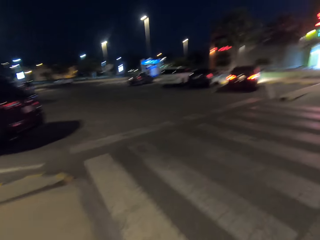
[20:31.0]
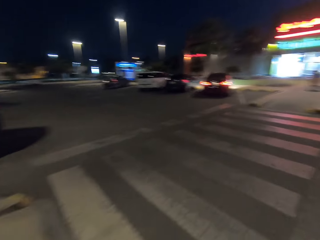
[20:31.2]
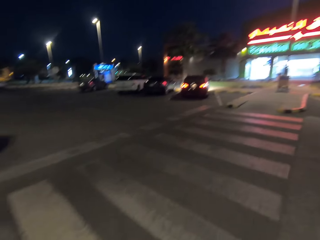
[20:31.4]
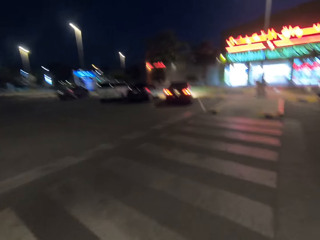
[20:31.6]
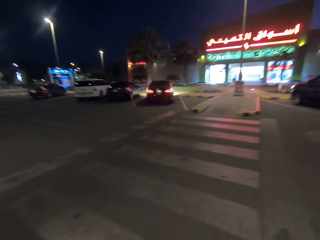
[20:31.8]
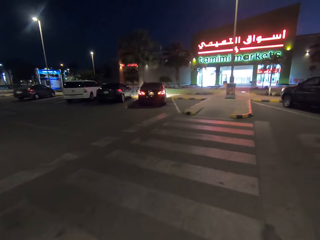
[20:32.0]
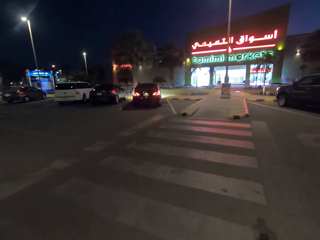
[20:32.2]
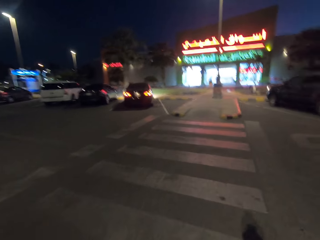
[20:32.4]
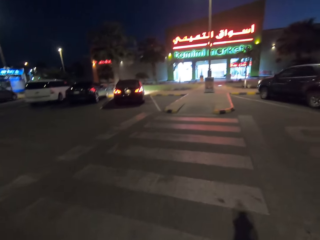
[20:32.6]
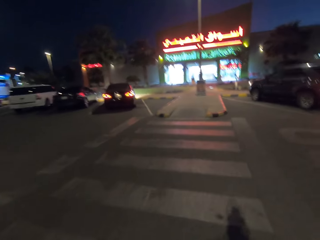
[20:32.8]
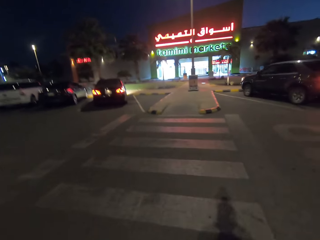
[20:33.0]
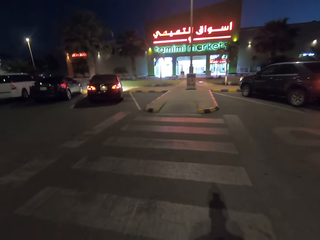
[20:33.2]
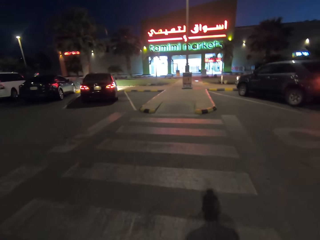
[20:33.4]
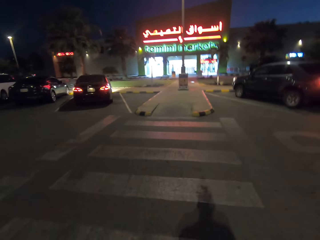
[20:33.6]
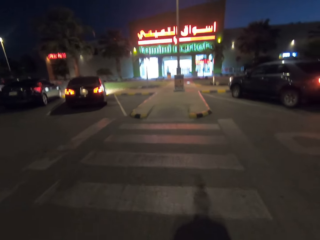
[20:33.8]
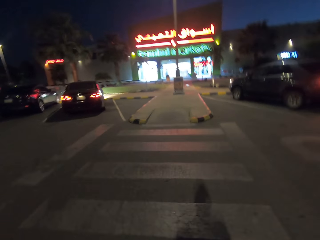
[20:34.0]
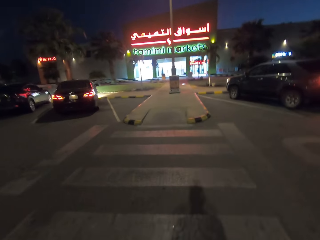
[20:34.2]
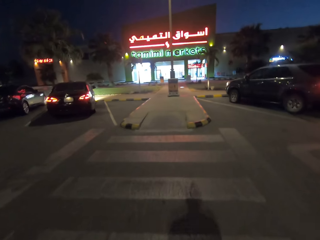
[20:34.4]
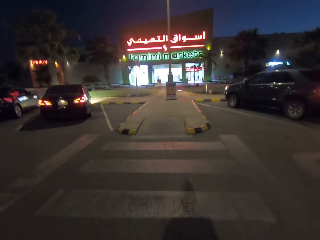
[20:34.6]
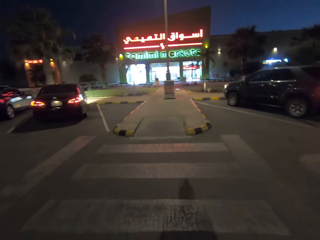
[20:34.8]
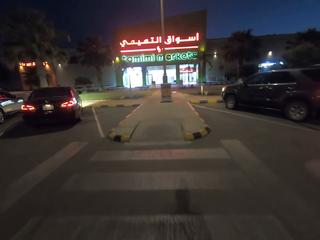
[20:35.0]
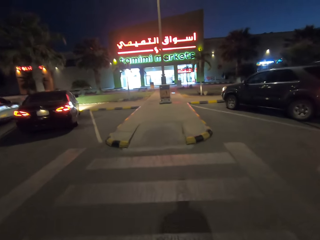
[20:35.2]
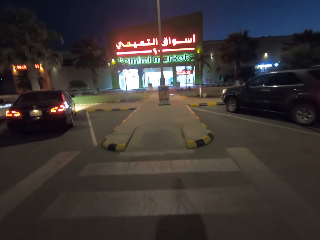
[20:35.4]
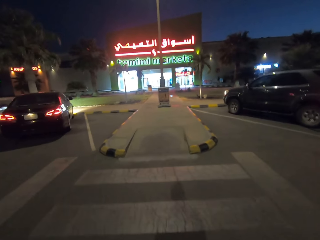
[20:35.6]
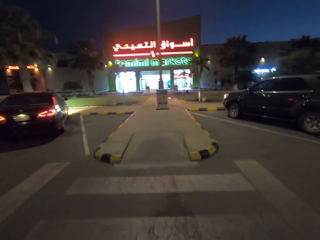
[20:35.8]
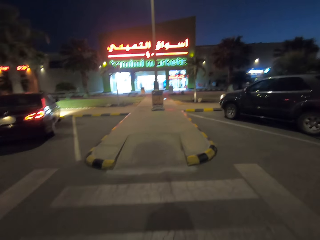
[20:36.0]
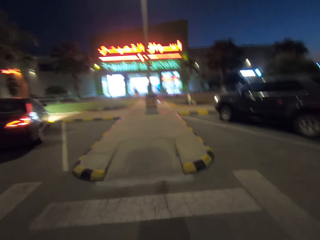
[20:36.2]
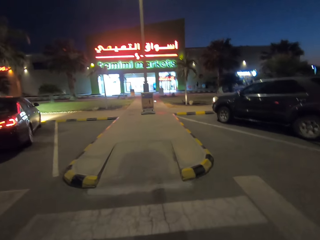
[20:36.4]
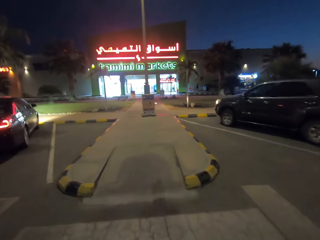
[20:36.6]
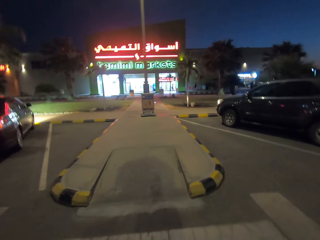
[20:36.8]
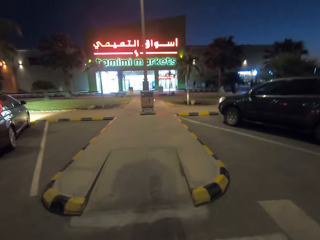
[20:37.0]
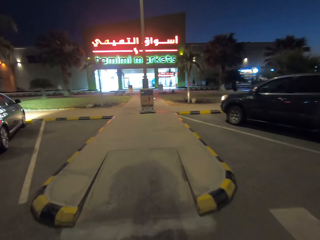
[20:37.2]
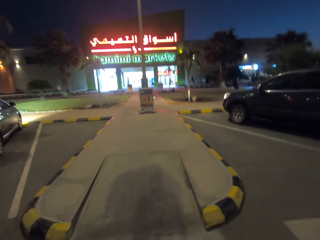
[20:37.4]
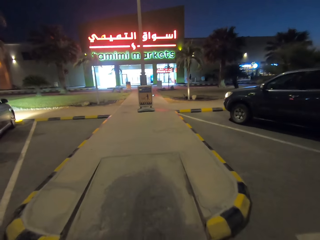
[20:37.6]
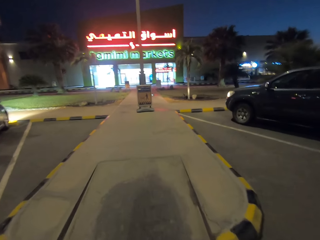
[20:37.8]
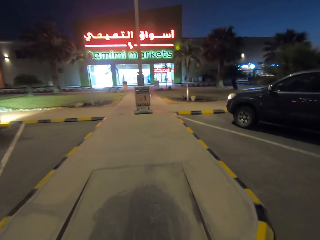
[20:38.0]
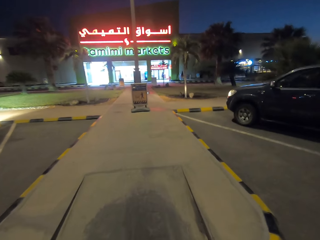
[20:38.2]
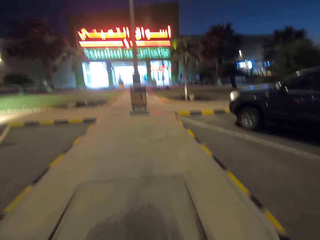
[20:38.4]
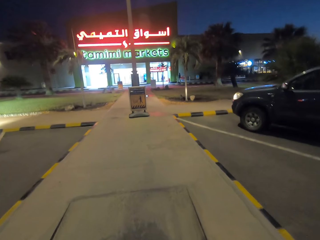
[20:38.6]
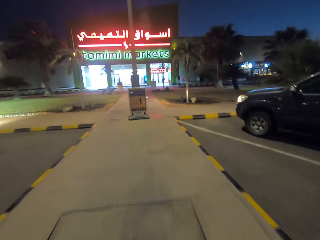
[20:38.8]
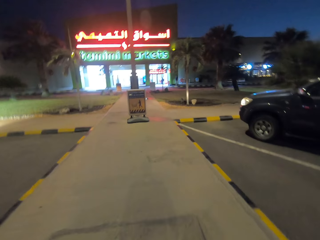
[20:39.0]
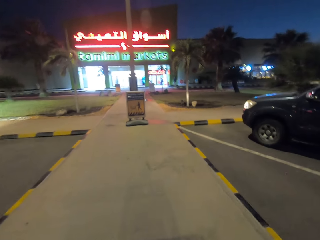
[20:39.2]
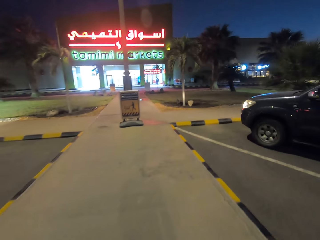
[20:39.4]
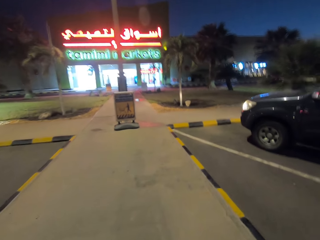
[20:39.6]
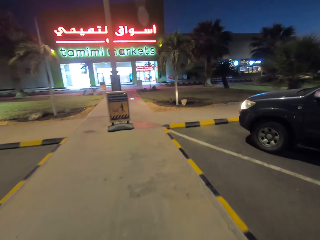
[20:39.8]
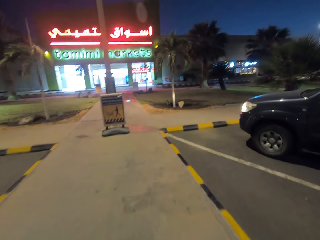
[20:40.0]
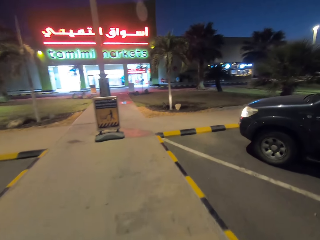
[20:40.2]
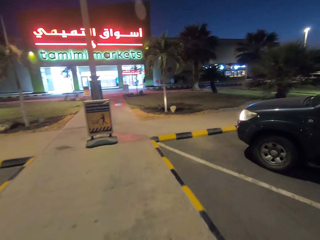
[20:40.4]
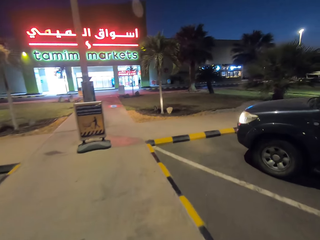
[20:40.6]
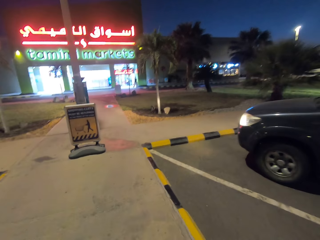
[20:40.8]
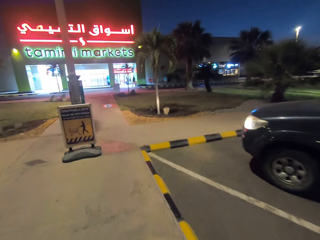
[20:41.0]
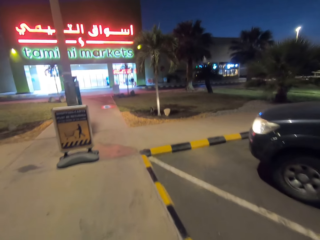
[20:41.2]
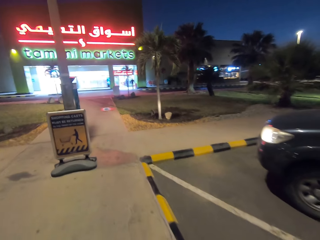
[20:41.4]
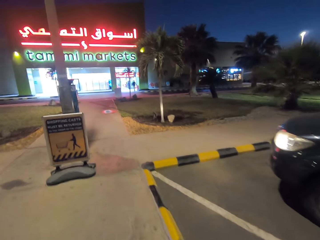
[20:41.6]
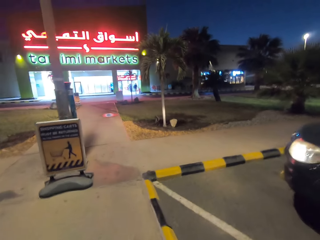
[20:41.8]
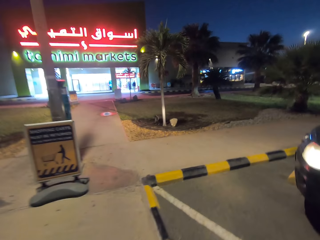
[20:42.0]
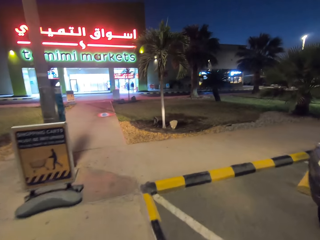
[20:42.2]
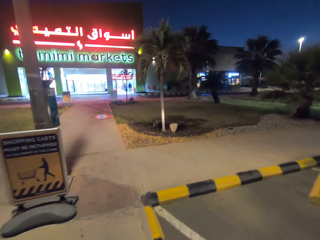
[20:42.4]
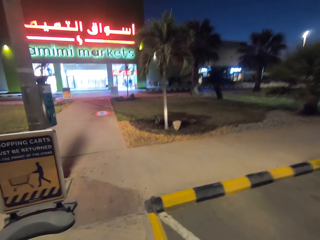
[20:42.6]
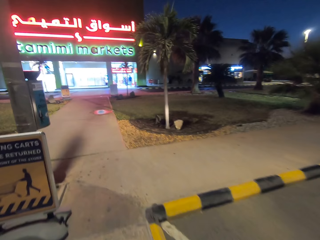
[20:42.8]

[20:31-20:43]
The camera wearer crosses the road. They walk along the sidewalk.

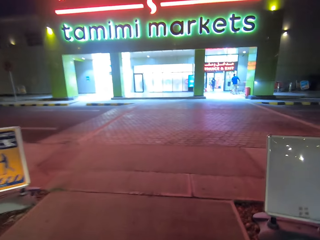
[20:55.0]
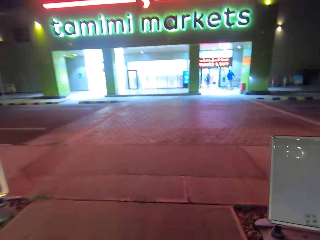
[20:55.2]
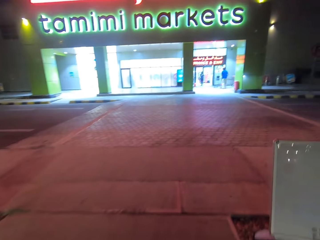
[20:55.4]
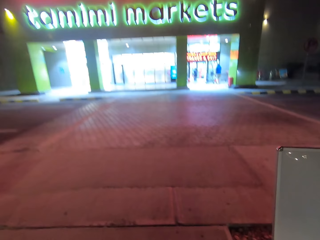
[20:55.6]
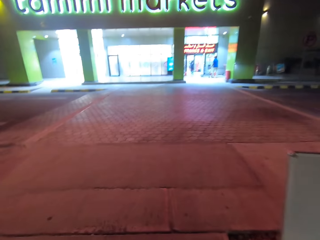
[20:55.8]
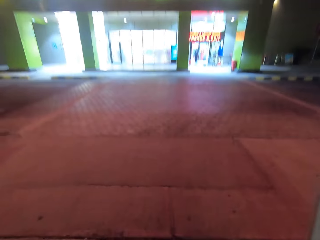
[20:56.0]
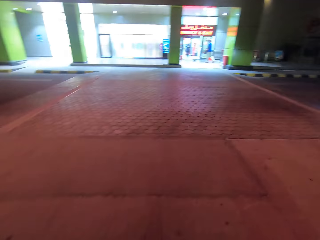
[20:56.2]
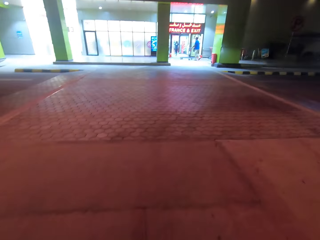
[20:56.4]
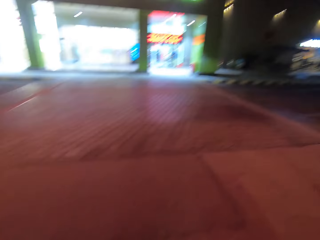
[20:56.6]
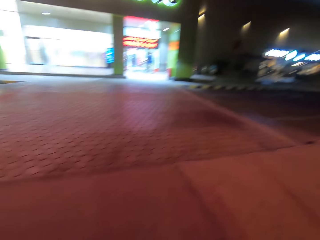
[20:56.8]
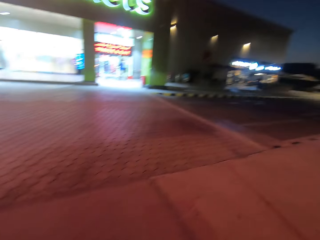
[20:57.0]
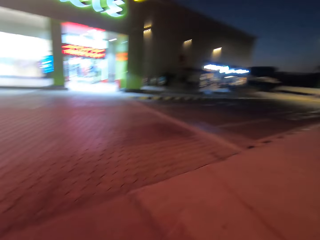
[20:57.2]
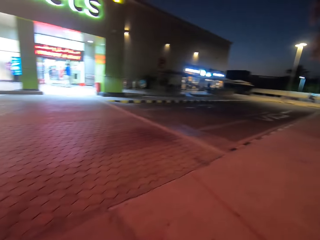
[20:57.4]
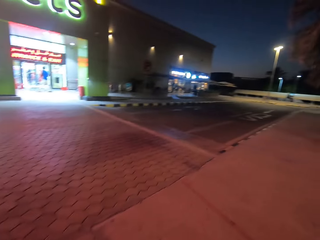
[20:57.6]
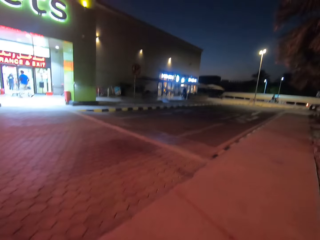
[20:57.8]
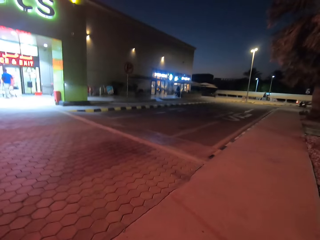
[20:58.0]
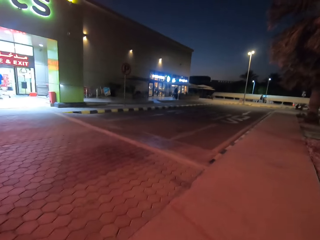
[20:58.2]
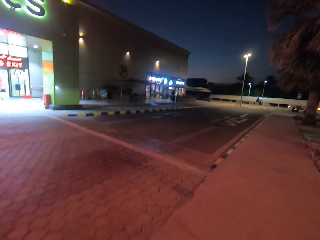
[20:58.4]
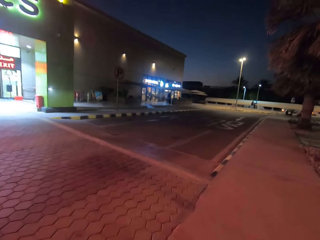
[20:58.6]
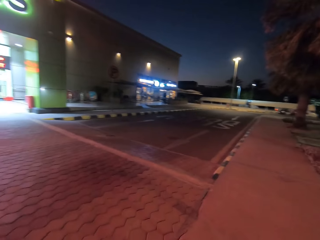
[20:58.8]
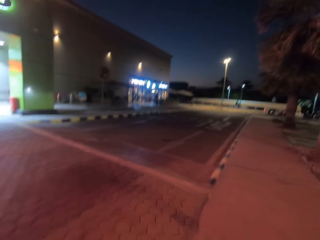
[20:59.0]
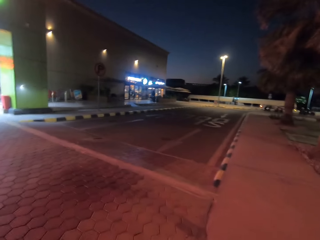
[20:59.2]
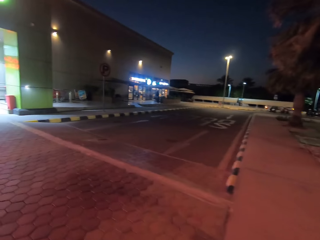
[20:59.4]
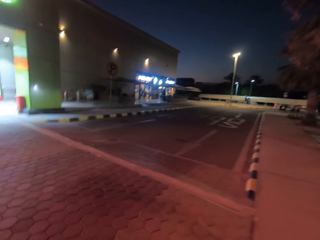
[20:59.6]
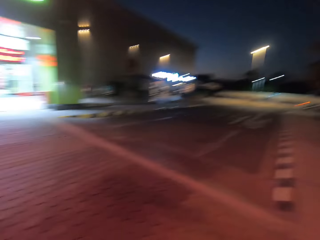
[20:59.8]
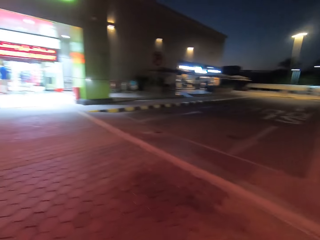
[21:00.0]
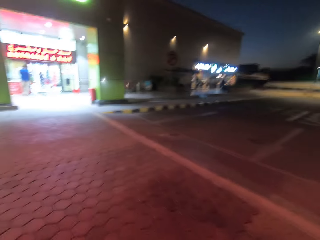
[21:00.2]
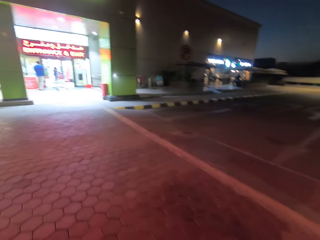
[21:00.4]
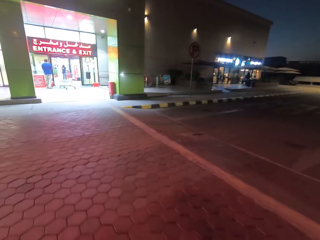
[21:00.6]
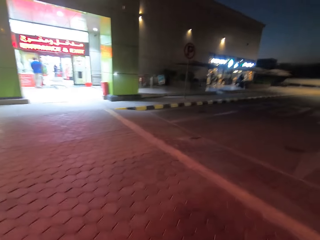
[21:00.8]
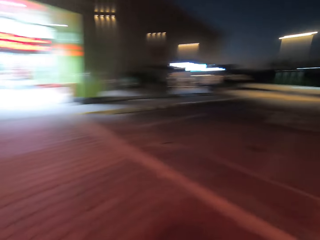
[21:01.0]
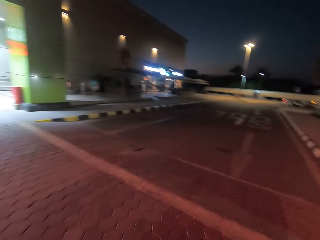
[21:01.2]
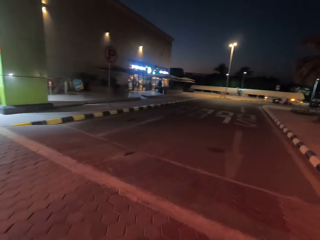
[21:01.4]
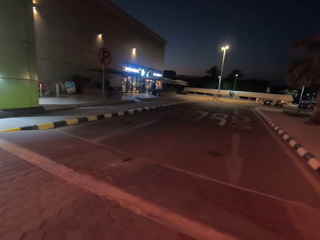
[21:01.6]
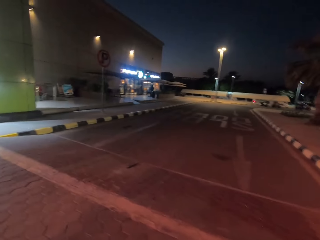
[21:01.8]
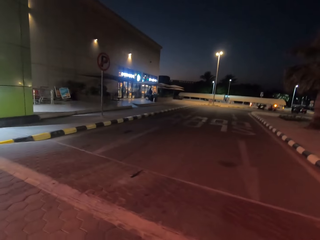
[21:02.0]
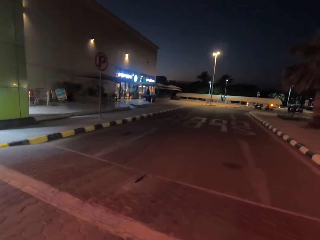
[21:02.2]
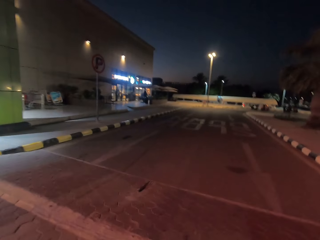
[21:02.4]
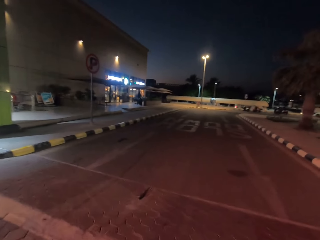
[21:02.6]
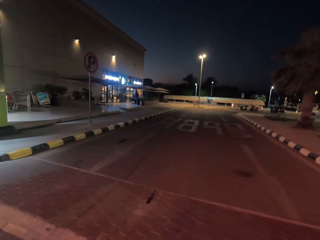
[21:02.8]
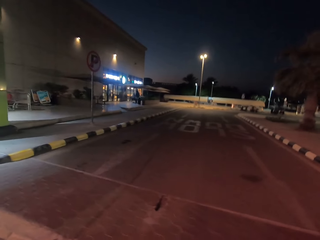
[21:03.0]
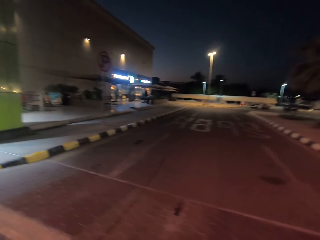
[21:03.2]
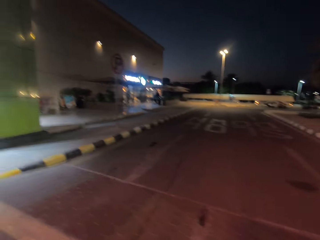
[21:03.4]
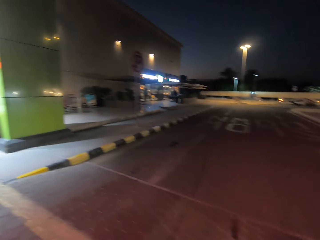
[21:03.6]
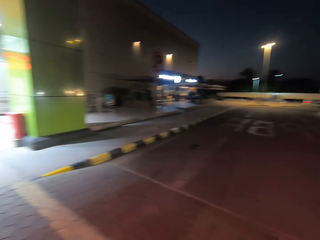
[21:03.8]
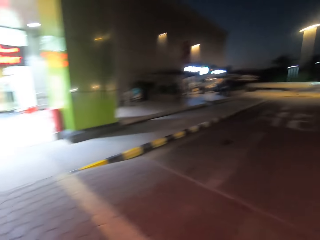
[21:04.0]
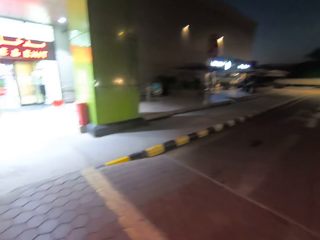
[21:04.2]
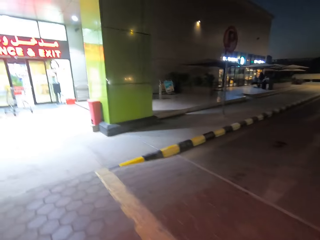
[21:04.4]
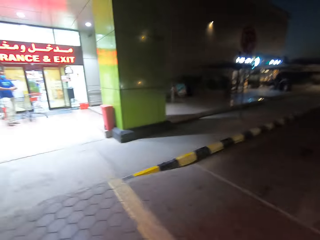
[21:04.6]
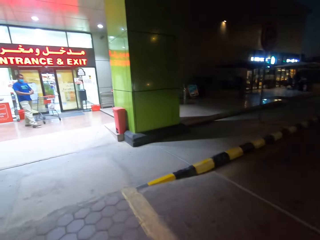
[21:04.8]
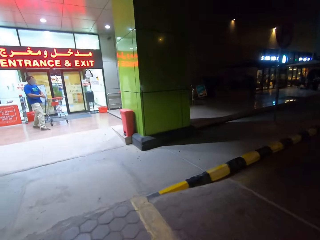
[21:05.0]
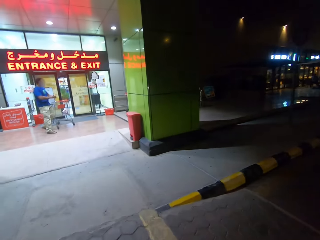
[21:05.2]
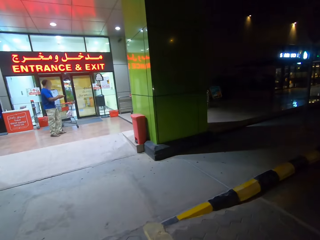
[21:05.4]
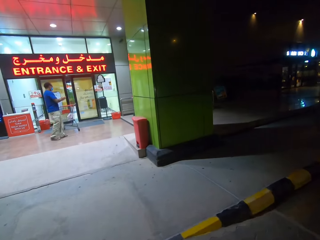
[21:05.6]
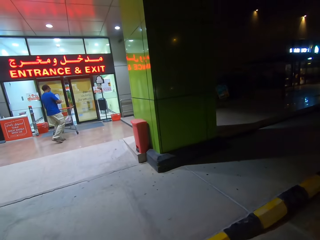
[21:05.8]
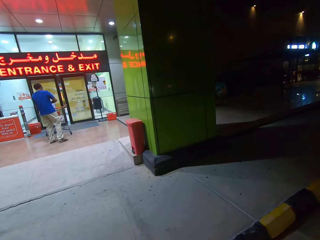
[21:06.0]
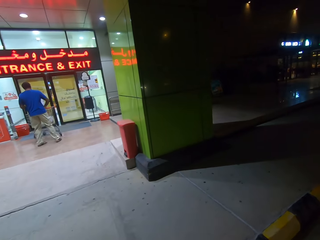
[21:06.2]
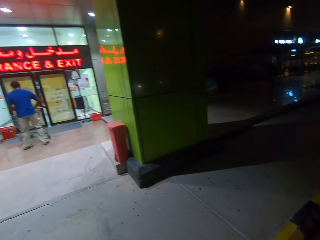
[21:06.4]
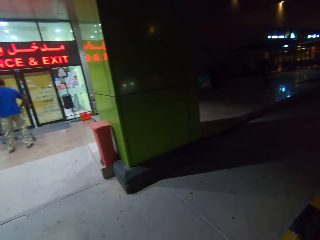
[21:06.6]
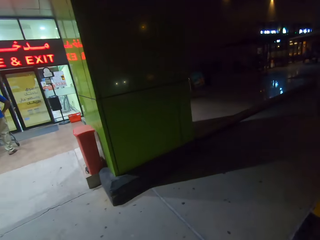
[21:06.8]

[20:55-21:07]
The camera wearer looks around. They walk along the road.
